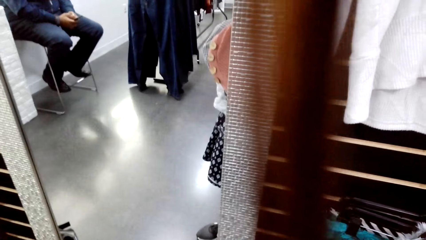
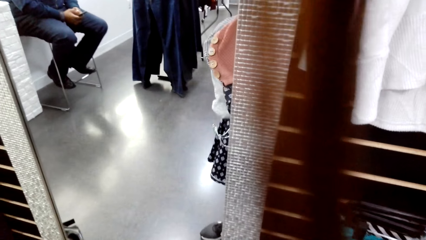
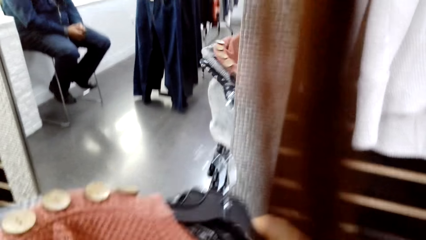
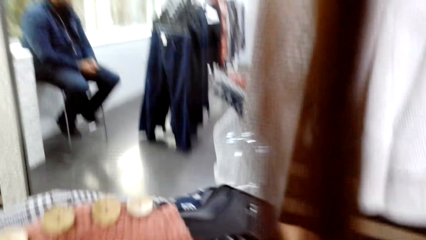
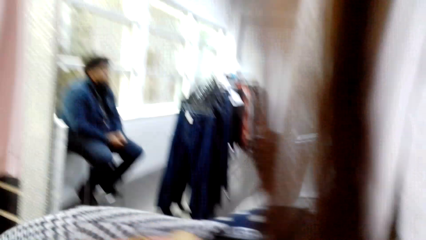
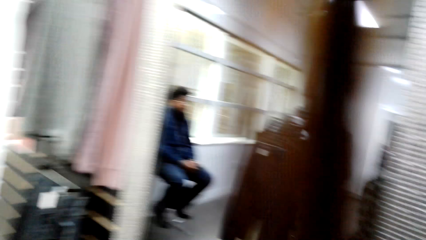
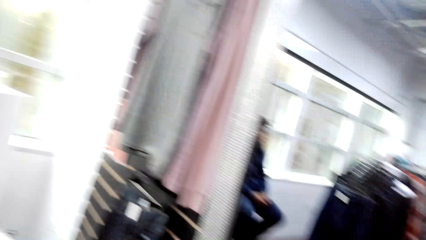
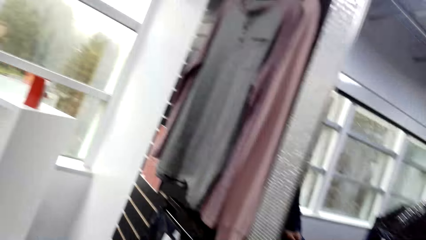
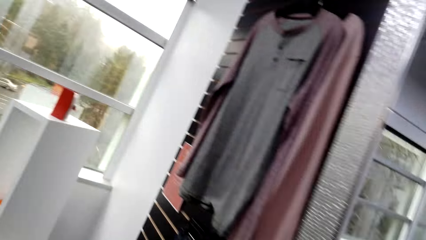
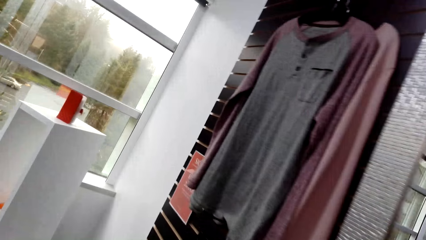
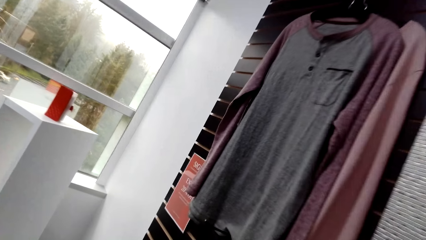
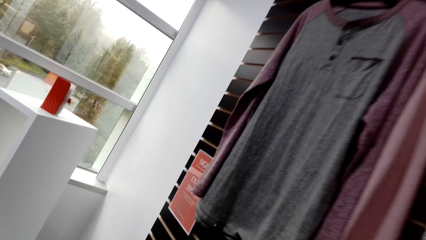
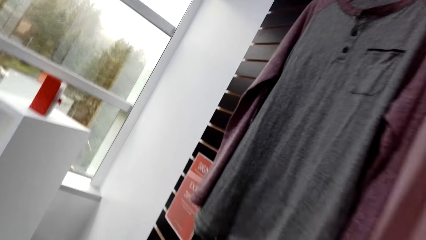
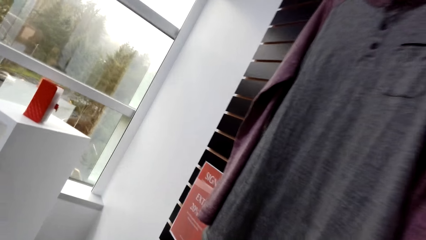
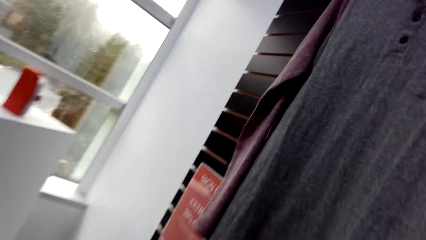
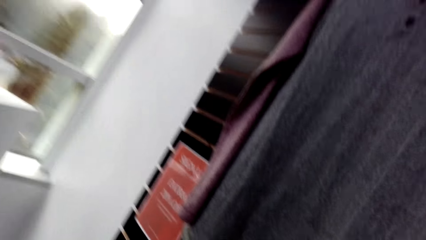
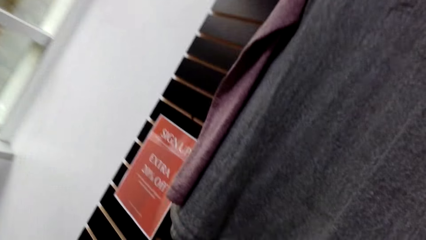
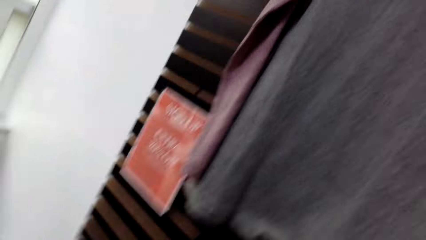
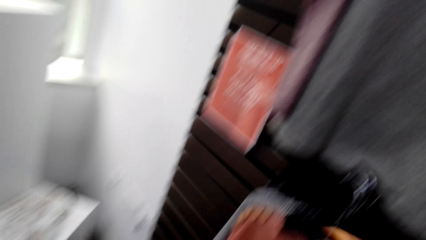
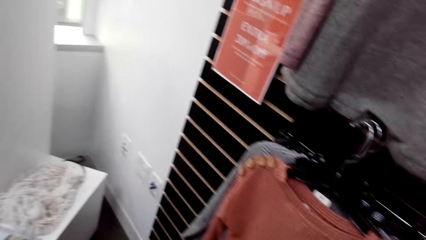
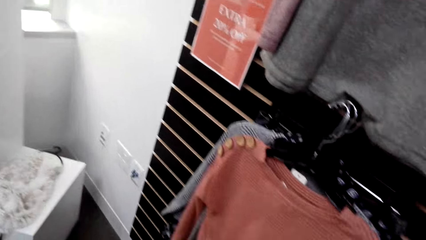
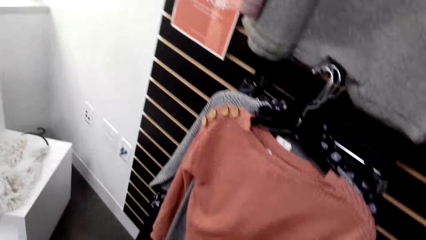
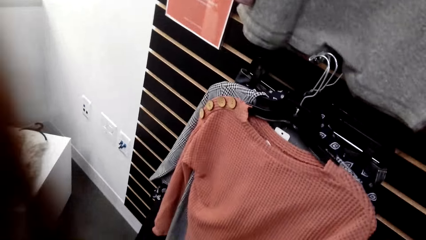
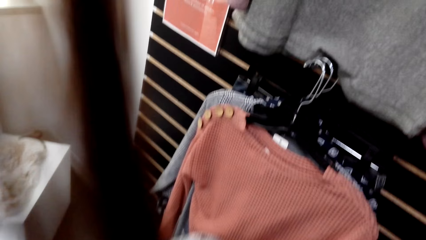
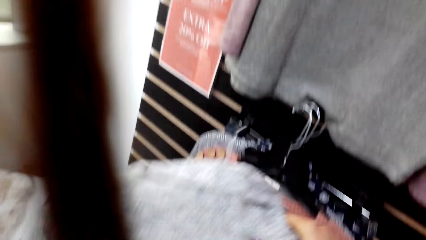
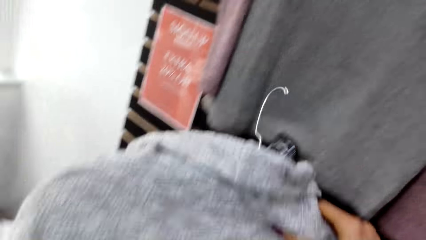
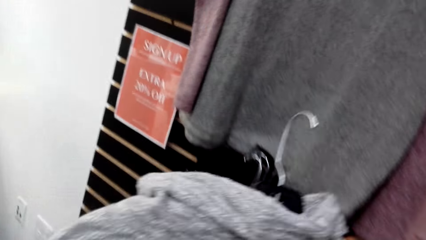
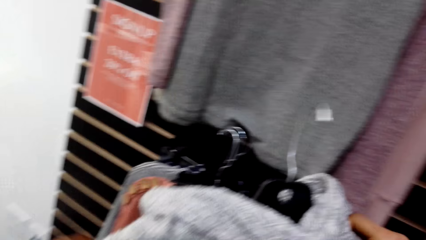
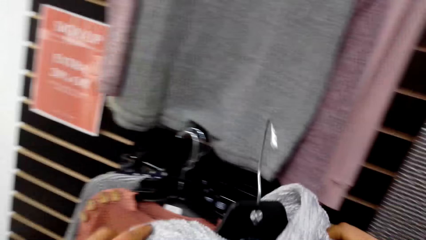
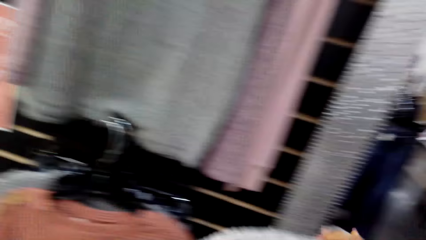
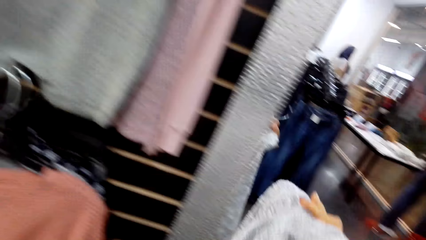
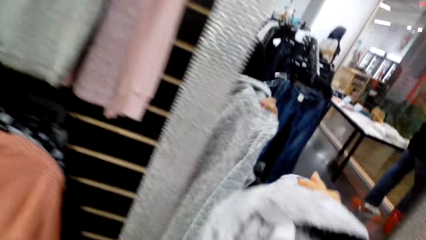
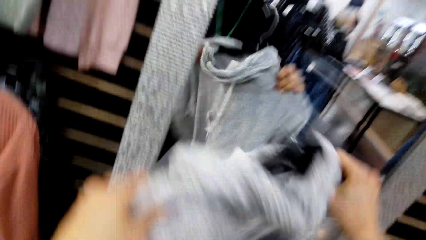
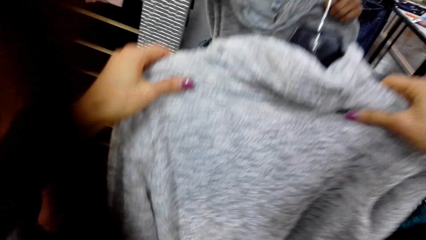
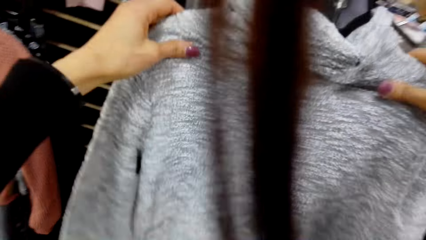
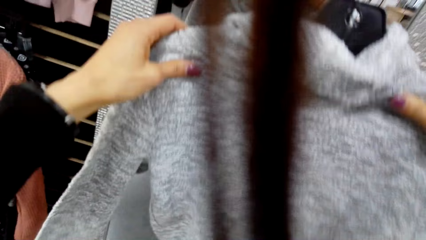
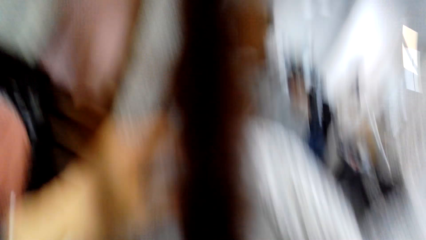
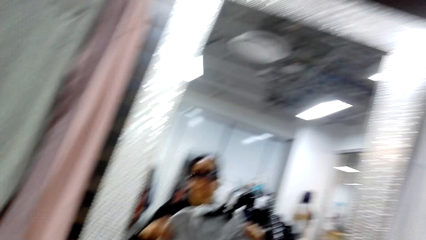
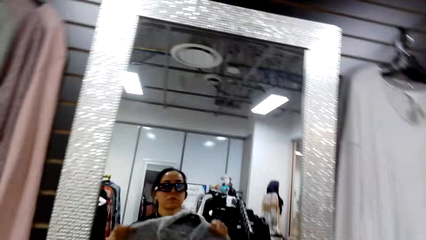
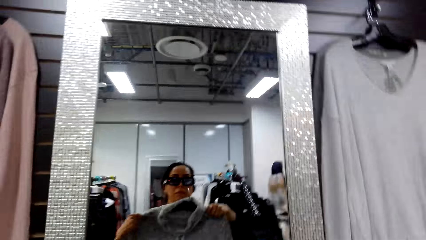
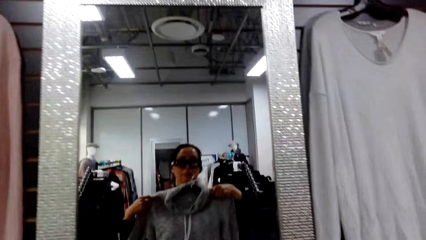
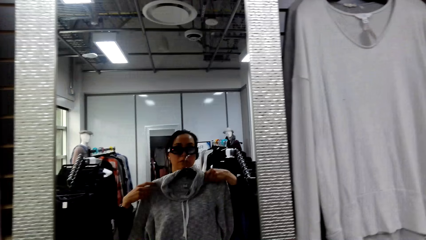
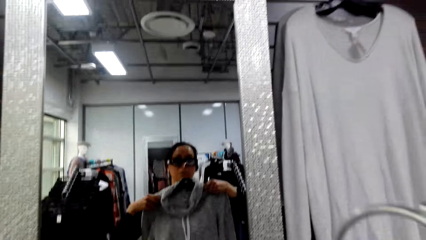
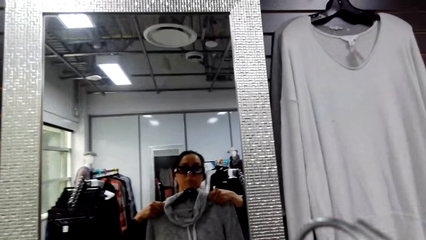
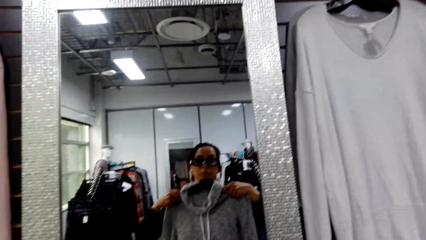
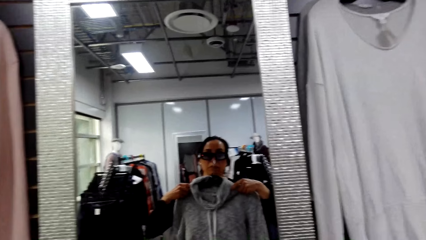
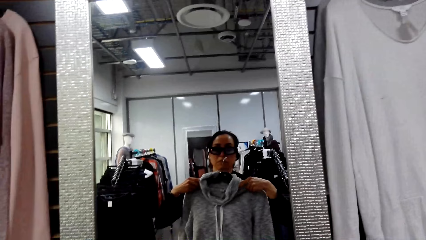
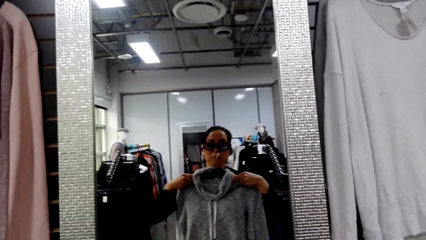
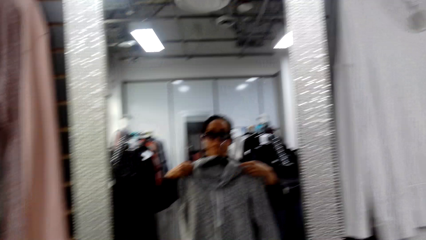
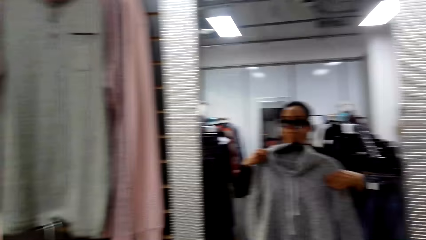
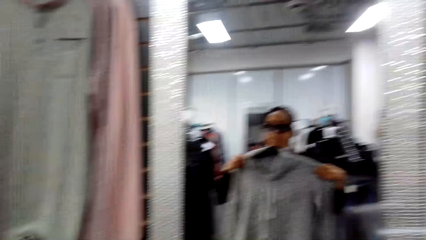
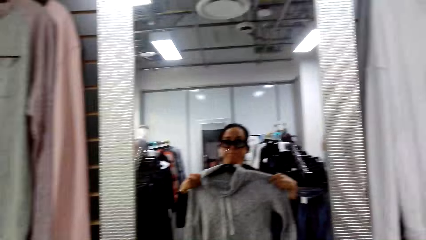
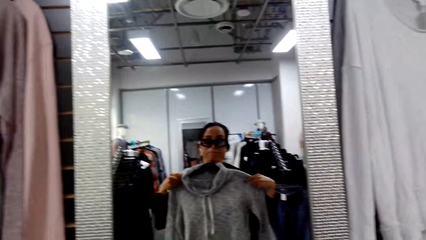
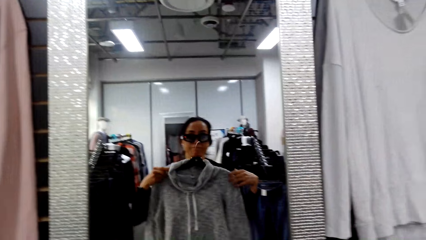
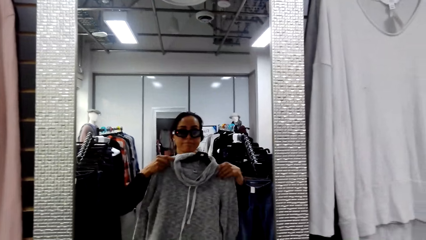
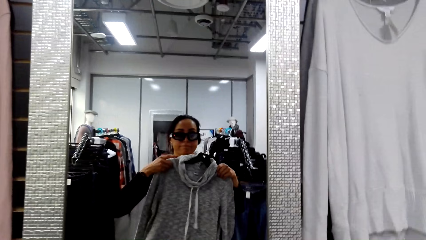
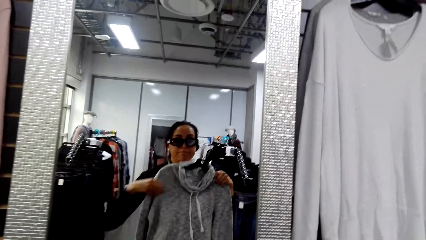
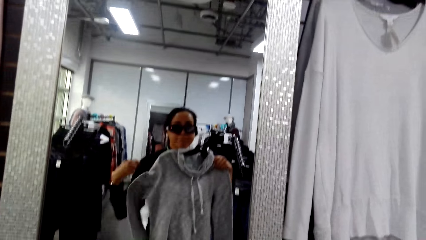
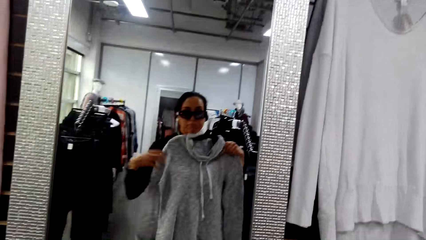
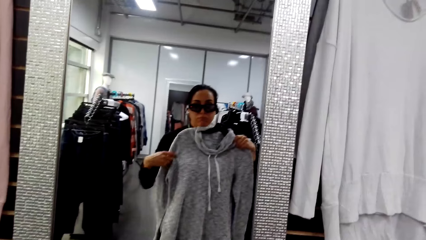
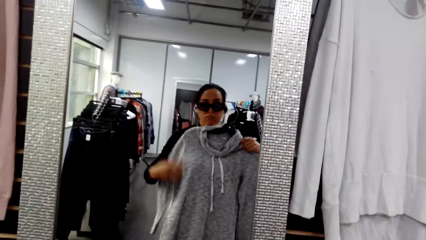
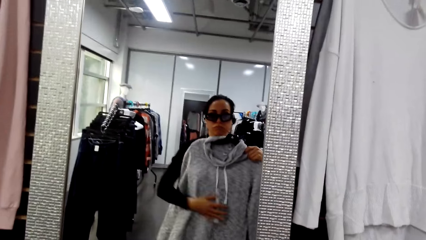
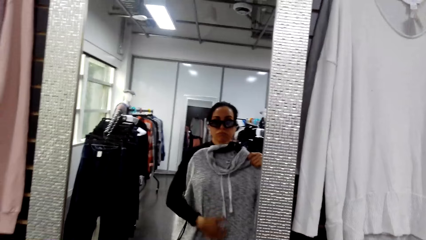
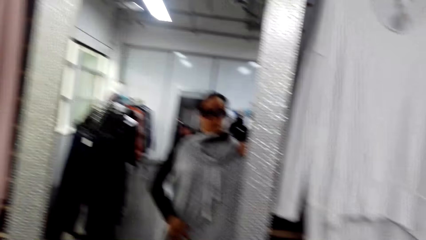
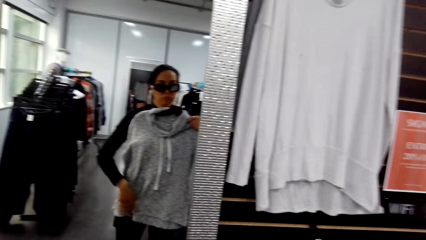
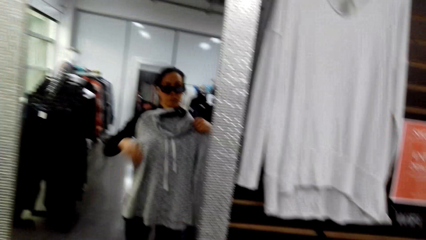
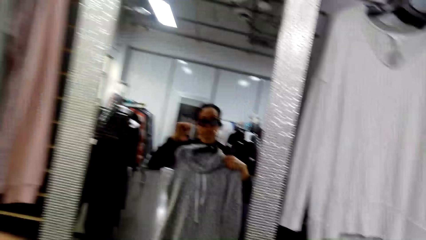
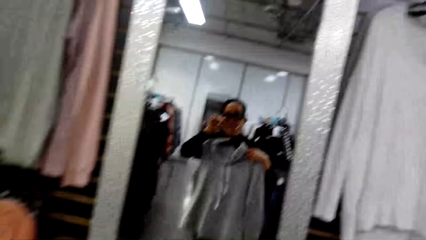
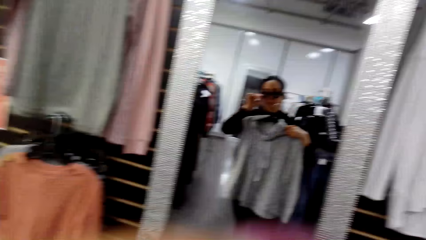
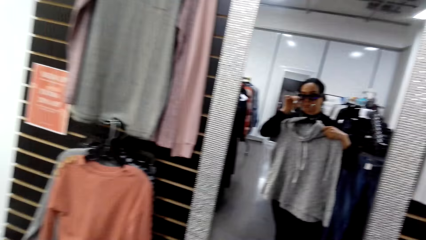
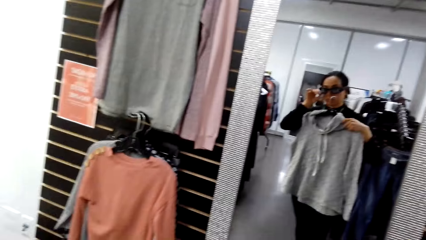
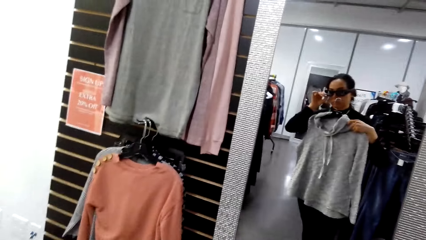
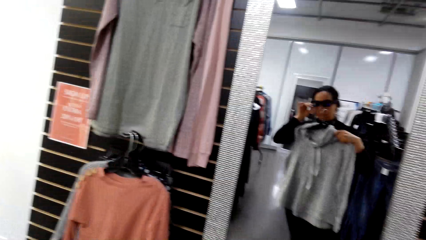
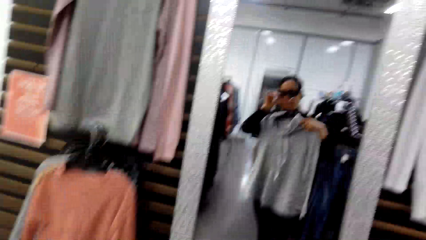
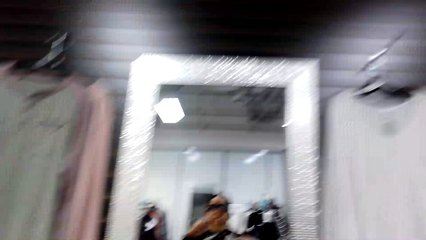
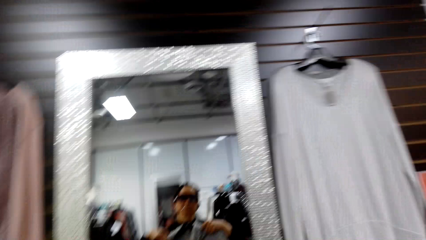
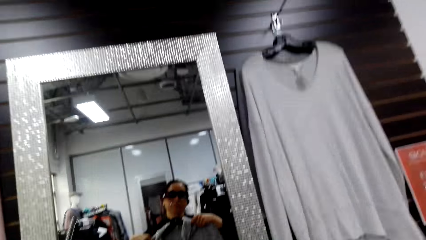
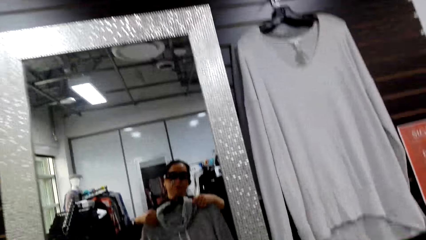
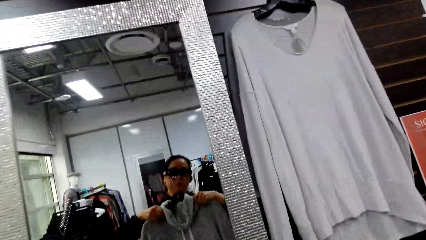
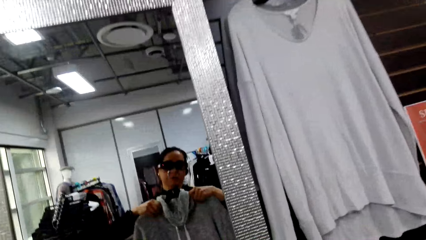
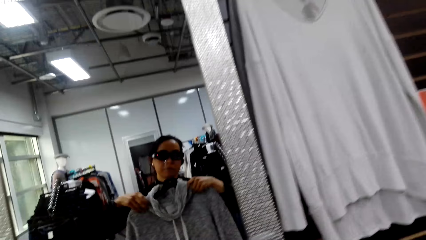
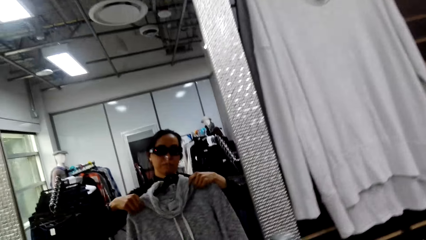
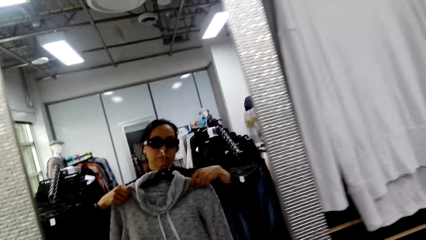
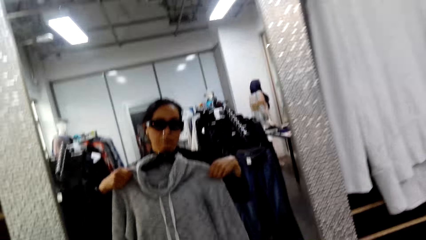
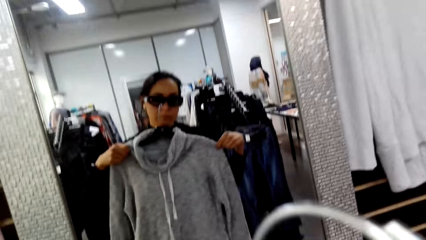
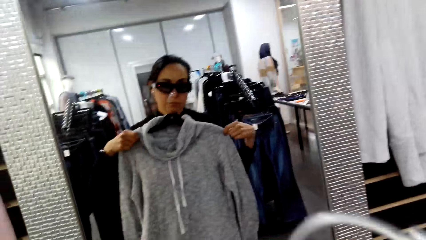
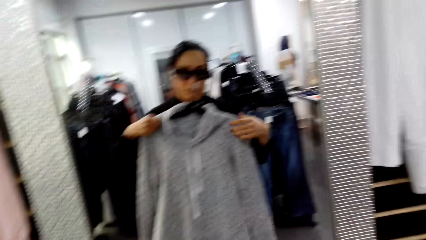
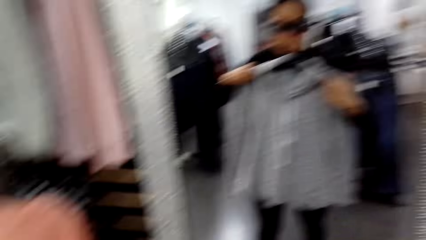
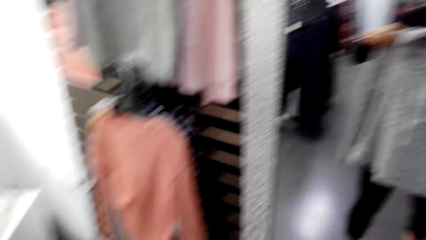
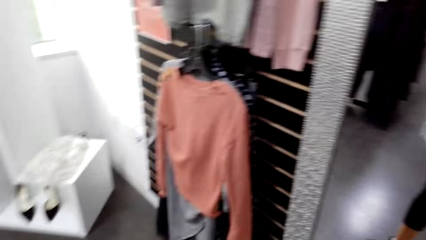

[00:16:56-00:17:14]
The camera wearer walks in the room. They hold the sweater on the hanger. They look at the sweater on the hanger in front of the mirror. They adjust the camera. They adjust the sweater on the hanger.
